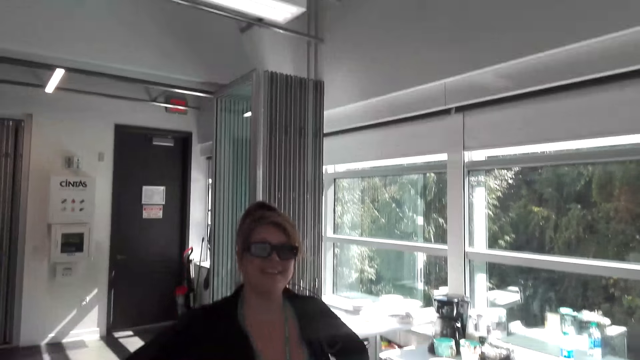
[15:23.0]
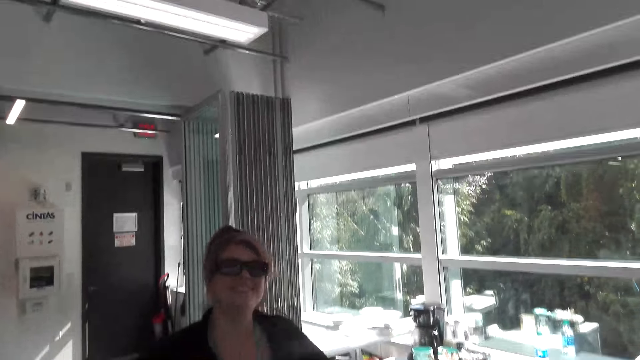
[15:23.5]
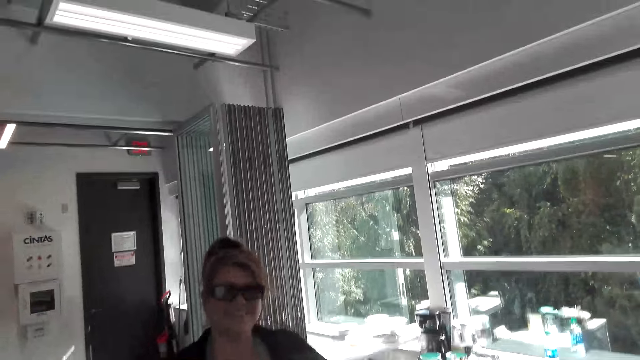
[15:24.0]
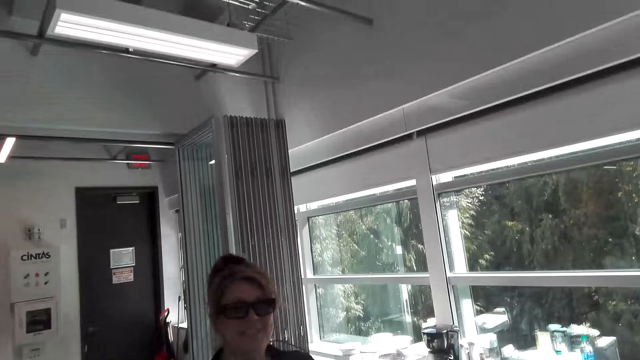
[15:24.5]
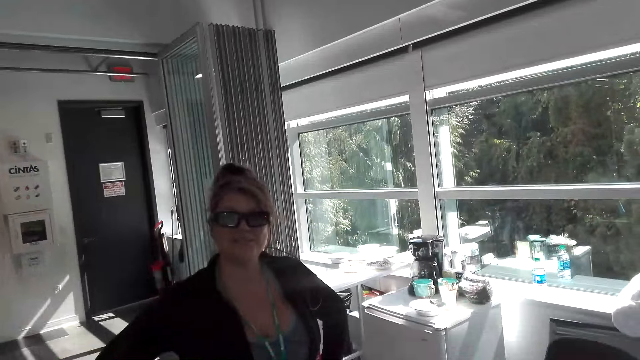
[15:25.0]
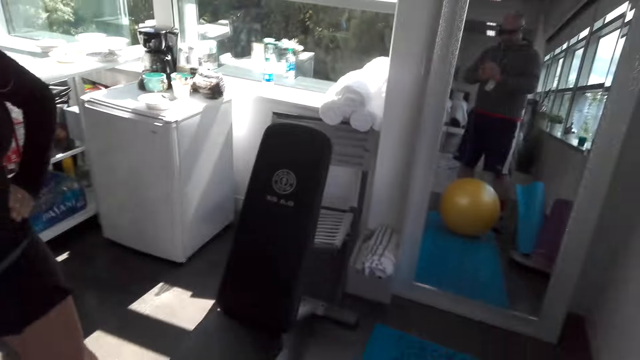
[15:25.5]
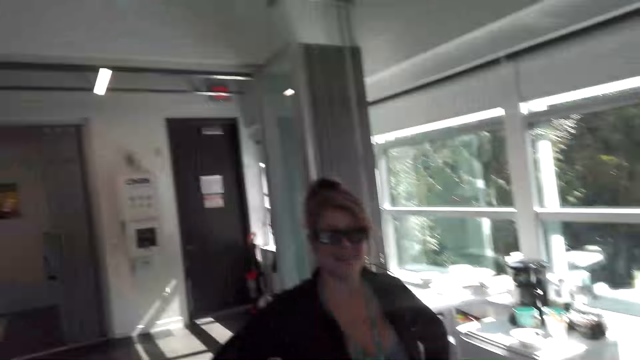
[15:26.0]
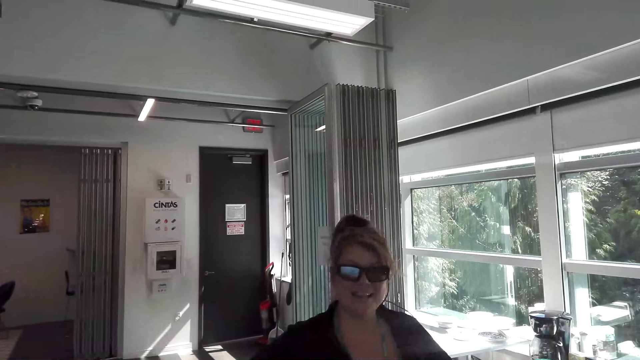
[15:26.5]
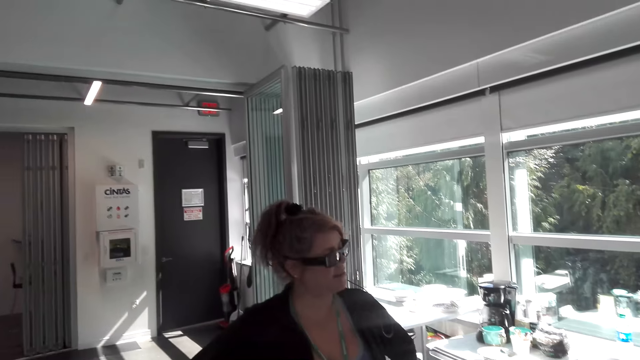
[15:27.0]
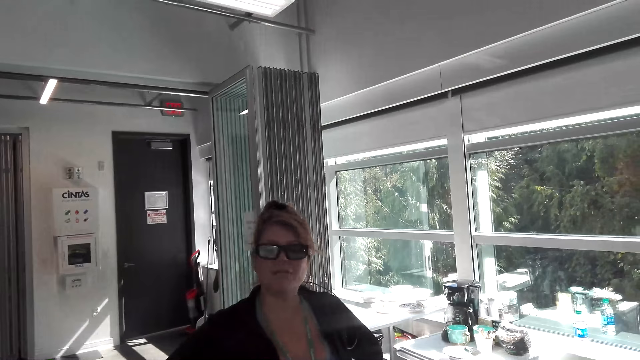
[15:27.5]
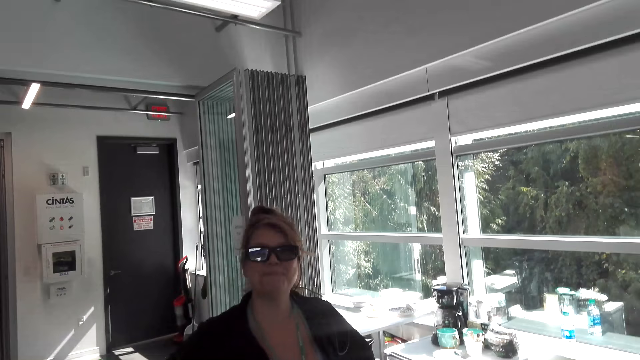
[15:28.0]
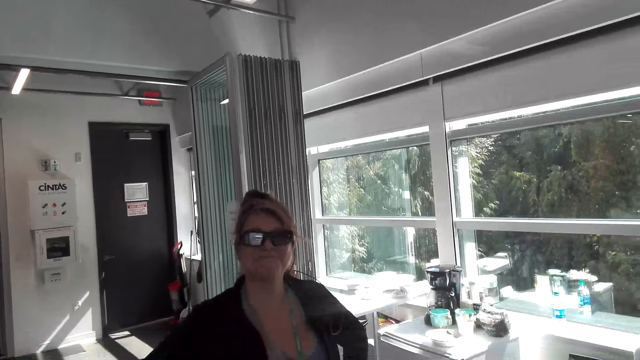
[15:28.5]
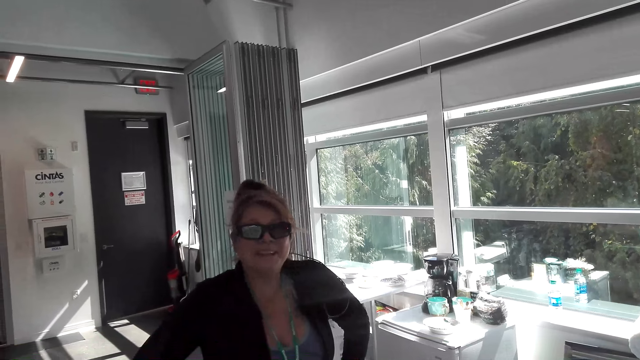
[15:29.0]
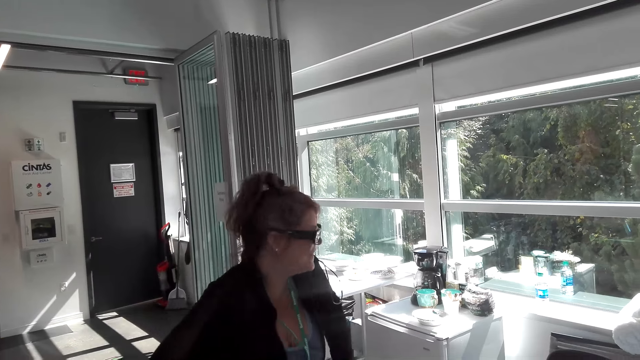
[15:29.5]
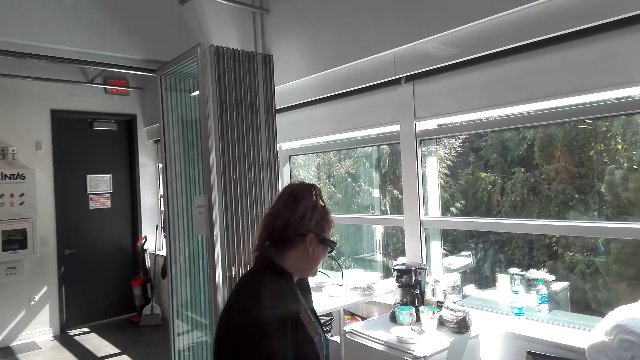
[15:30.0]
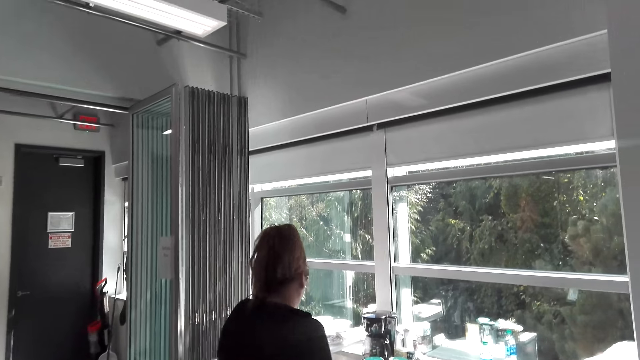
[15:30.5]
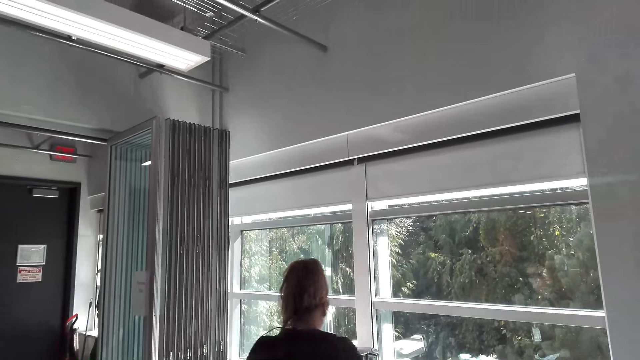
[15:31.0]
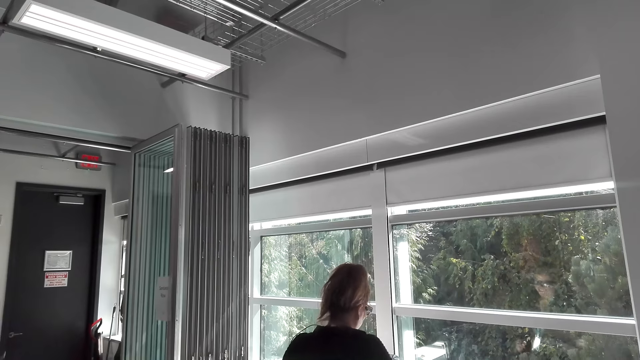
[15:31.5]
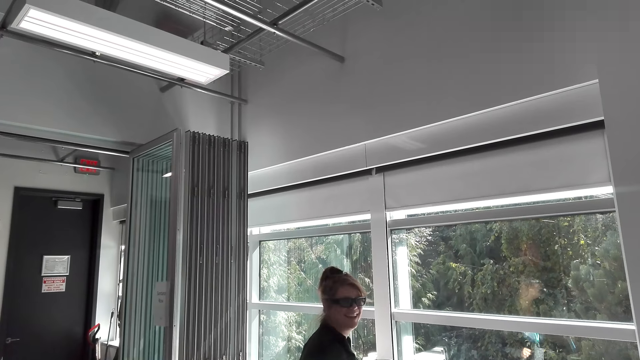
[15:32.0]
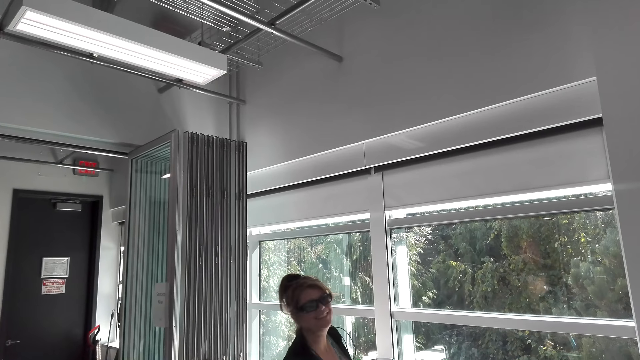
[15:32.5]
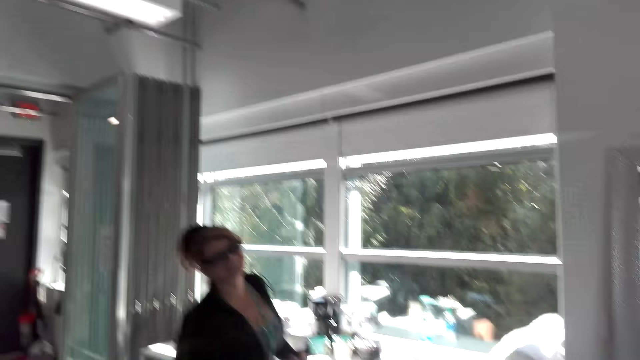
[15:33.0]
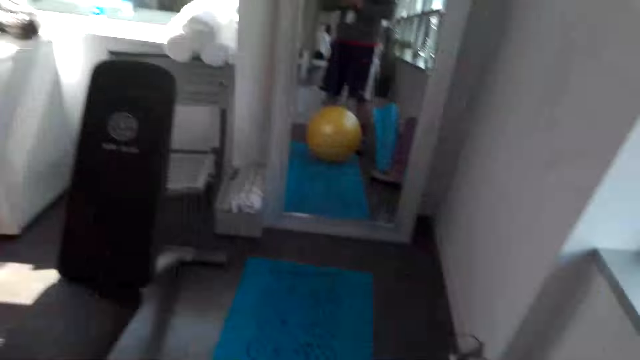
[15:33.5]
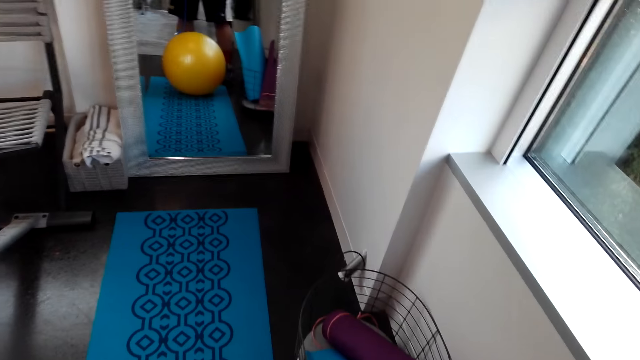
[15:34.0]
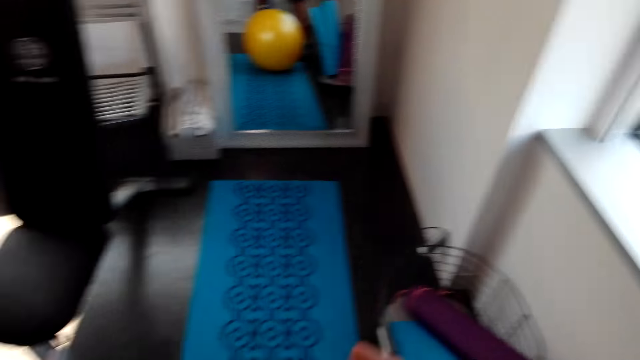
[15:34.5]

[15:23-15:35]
The camera wearer exercises.

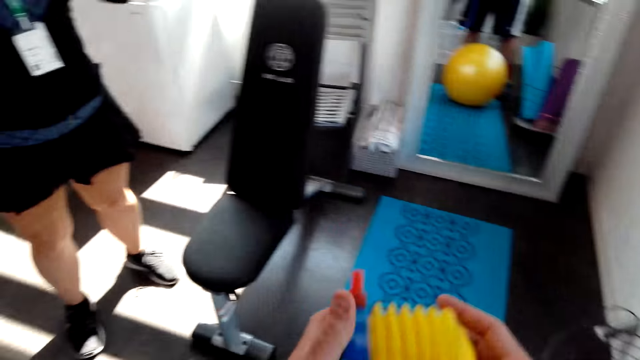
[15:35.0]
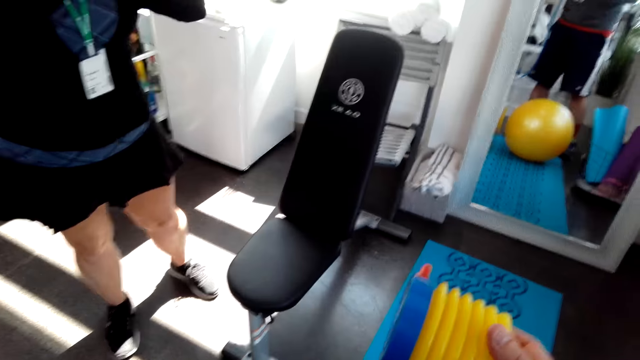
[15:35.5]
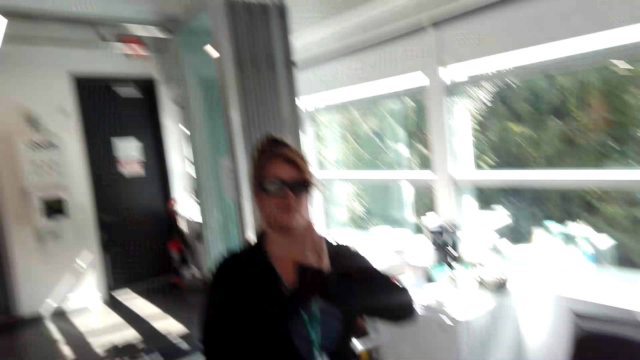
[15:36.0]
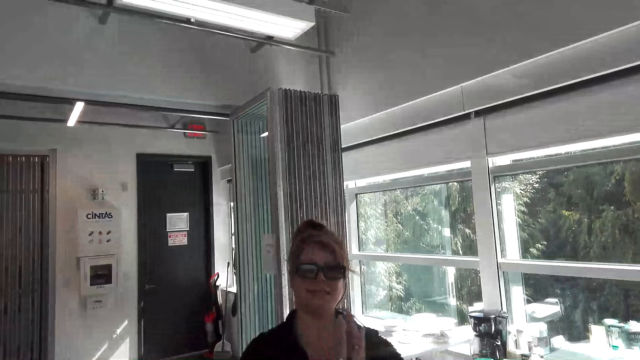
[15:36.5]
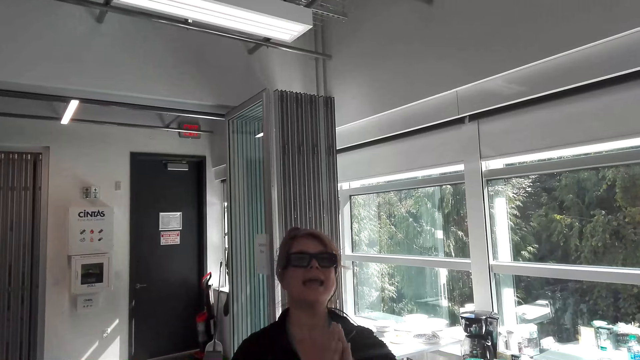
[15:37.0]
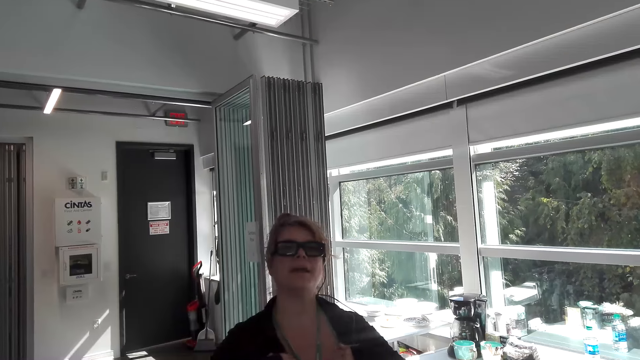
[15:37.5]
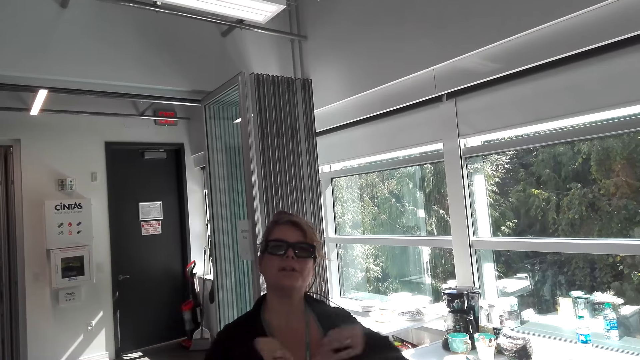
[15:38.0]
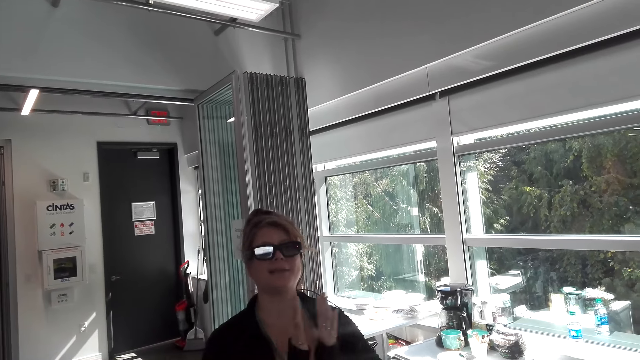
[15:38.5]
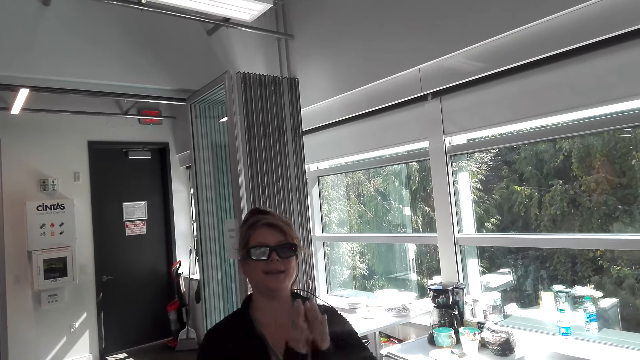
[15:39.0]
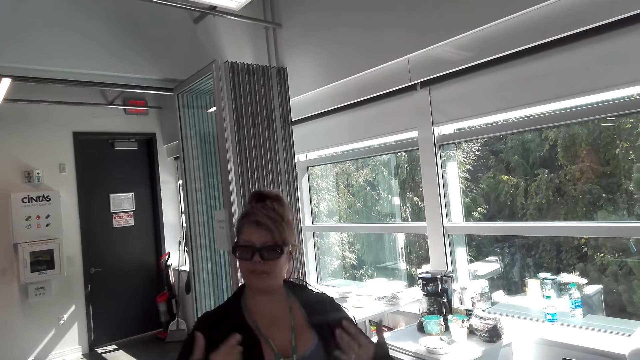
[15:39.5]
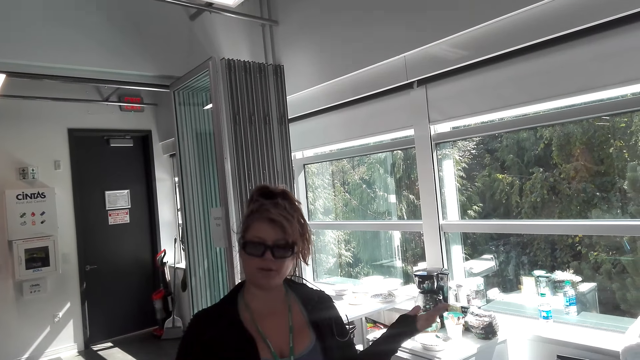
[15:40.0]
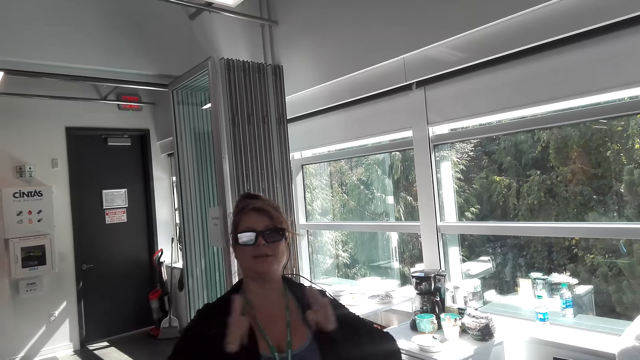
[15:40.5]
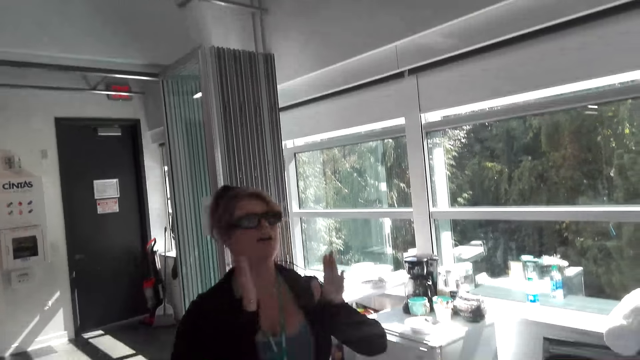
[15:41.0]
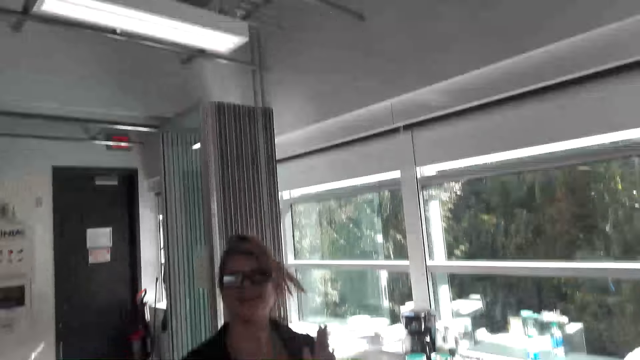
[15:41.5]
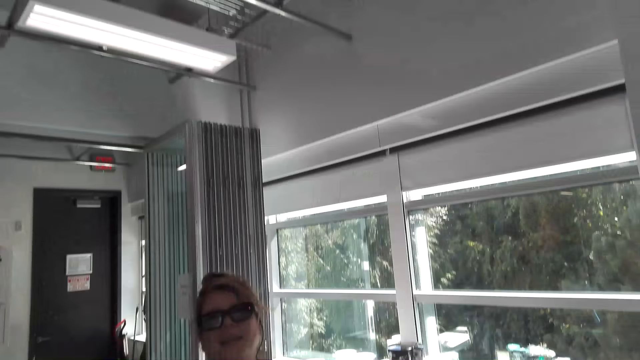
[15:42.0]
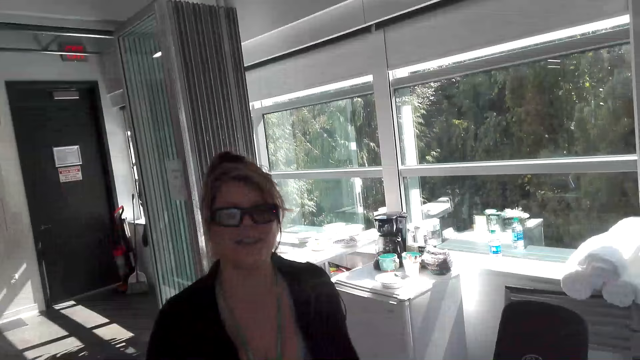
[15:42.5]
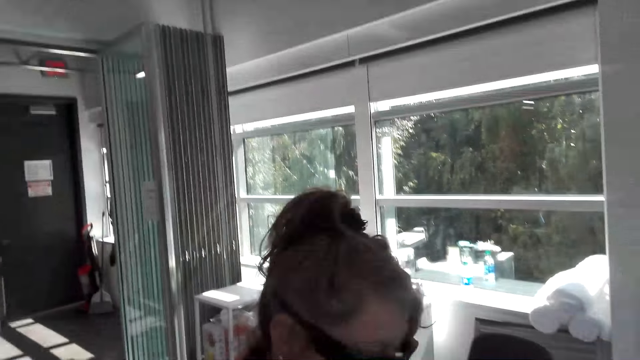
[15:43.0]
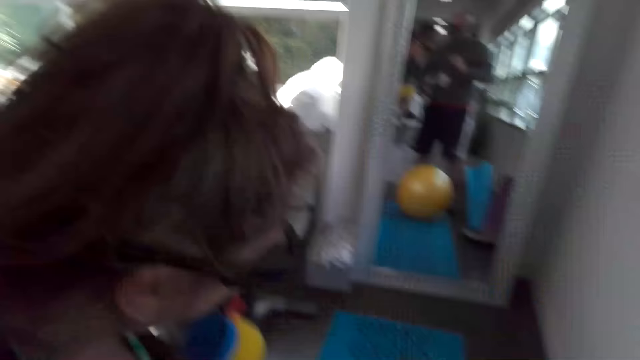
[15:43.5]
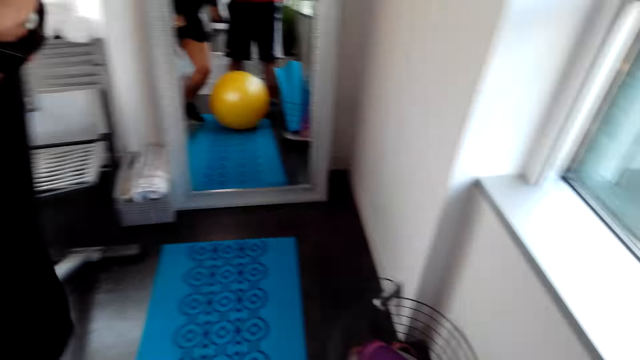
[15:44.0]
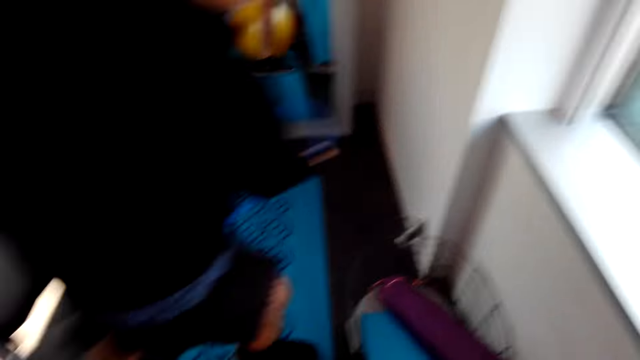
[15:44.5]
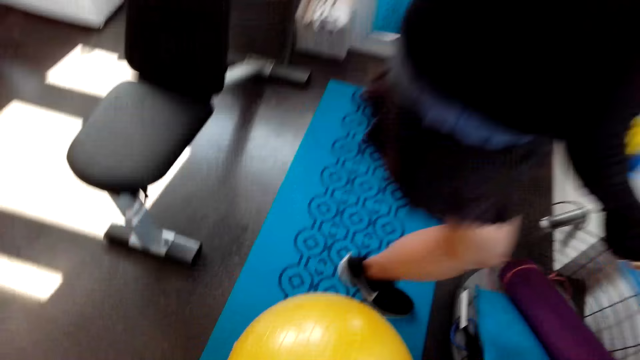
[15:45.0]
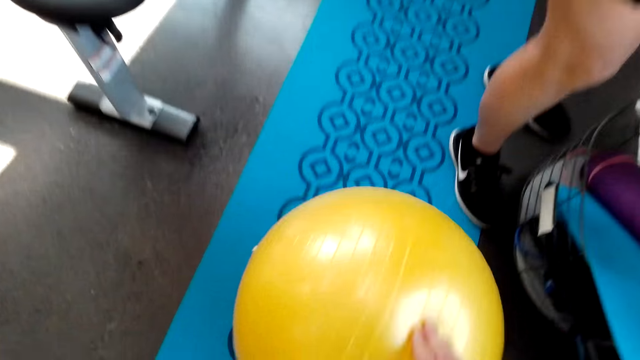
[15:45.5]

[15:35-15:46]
The camera wearer talks to a girl. The girl claps hands. The camera wearer exercises. They talk to the girl. The girl walks.
